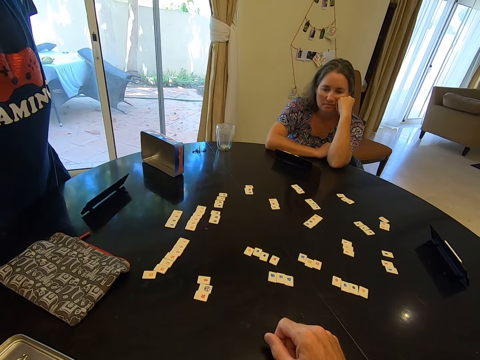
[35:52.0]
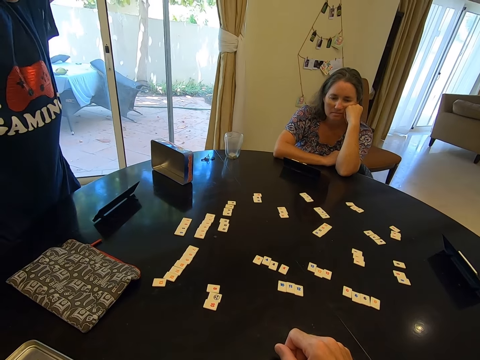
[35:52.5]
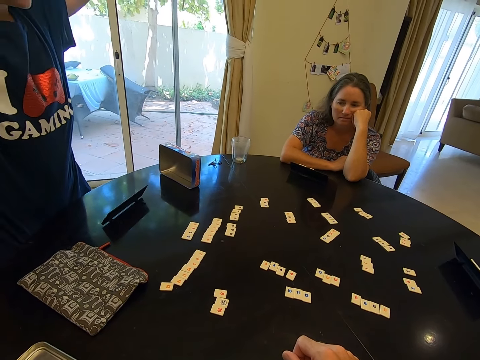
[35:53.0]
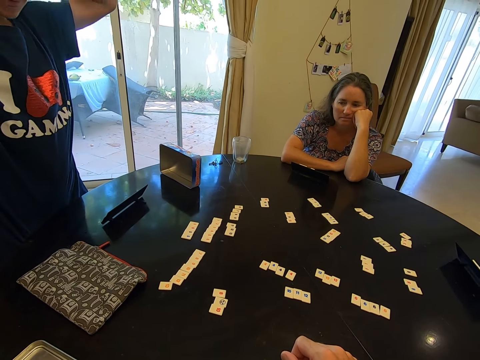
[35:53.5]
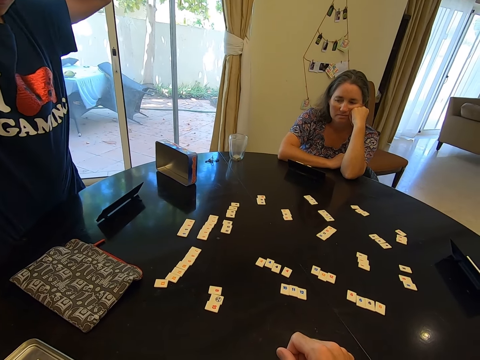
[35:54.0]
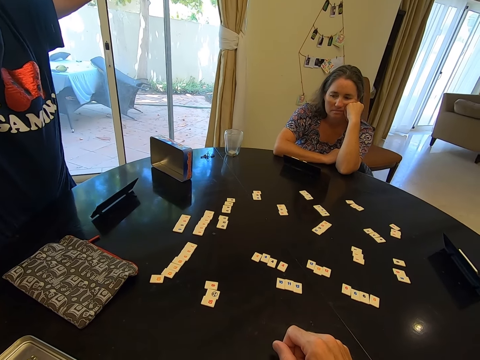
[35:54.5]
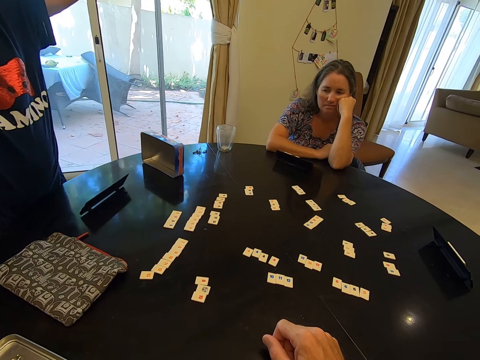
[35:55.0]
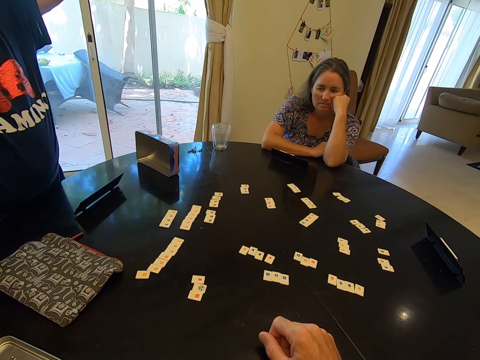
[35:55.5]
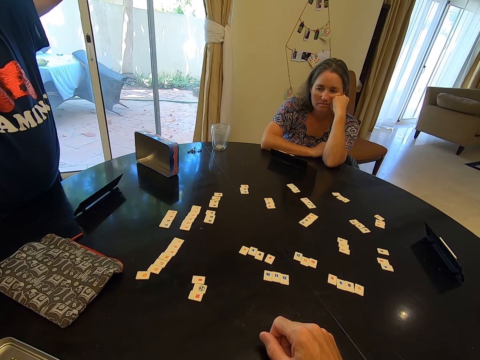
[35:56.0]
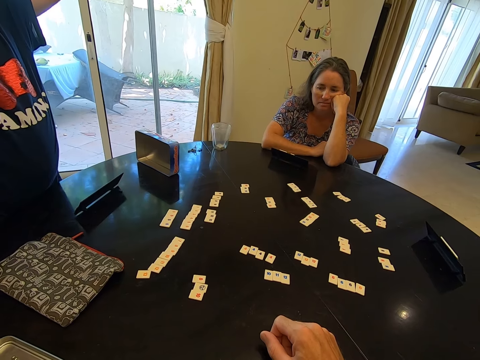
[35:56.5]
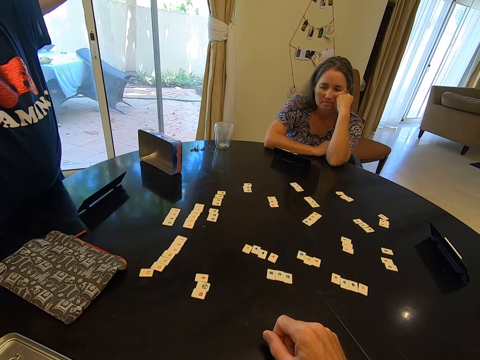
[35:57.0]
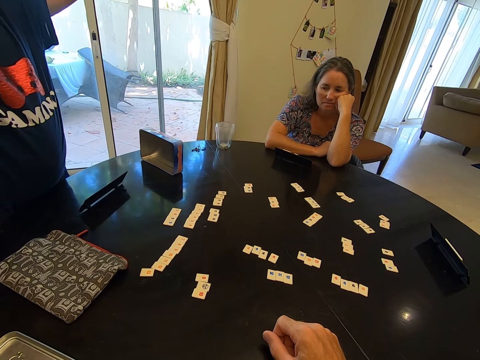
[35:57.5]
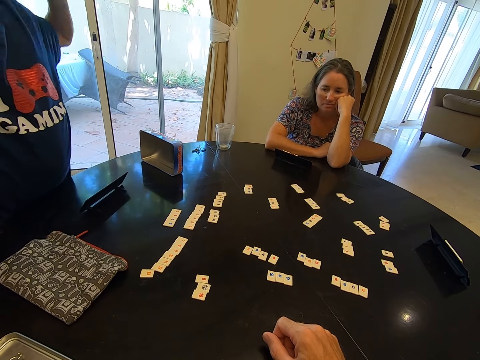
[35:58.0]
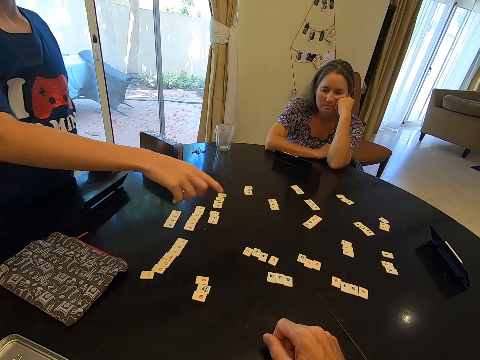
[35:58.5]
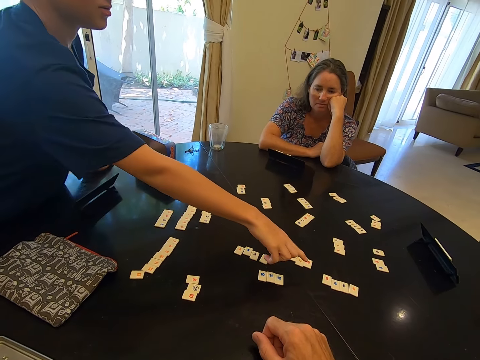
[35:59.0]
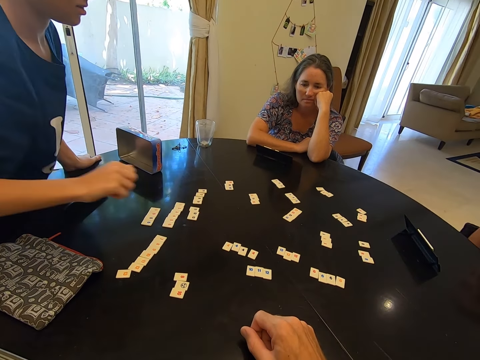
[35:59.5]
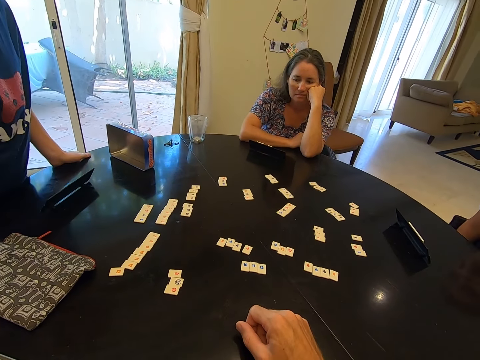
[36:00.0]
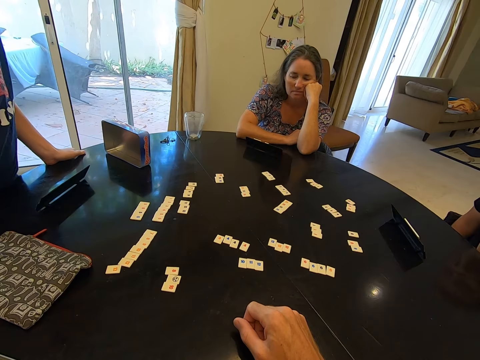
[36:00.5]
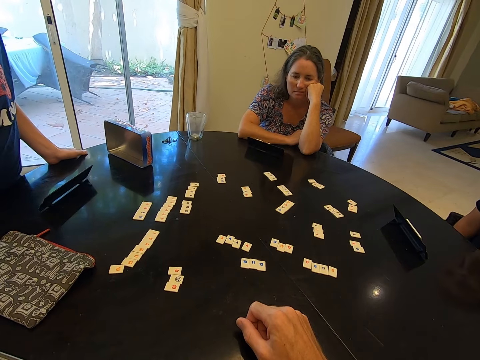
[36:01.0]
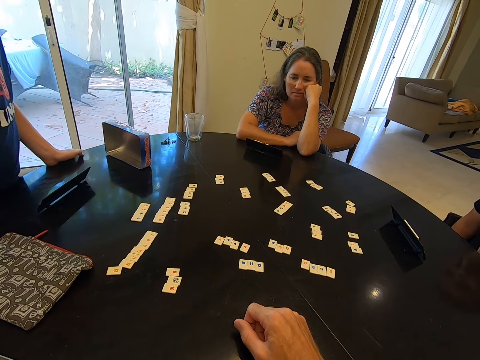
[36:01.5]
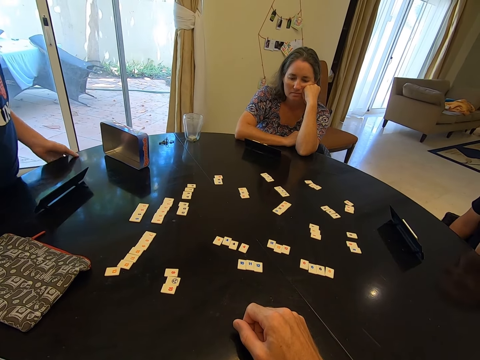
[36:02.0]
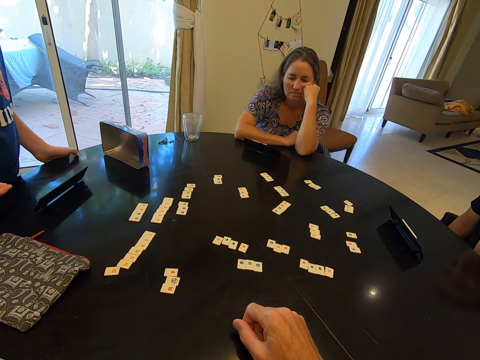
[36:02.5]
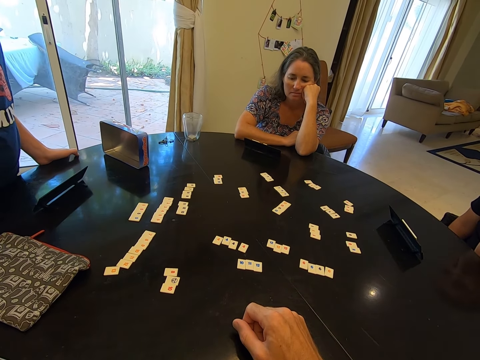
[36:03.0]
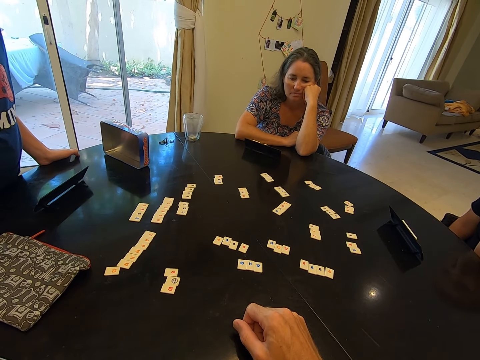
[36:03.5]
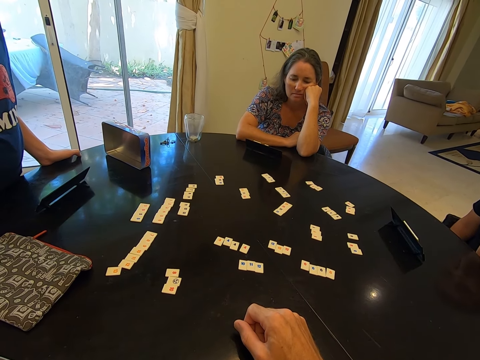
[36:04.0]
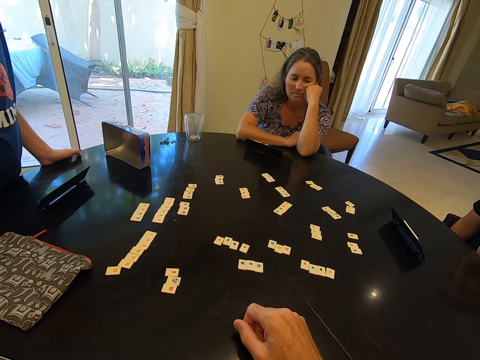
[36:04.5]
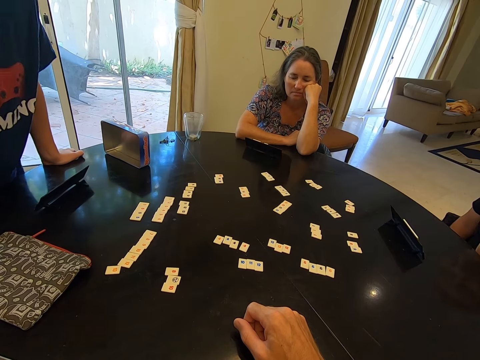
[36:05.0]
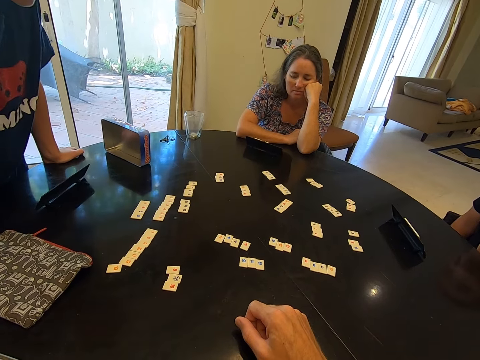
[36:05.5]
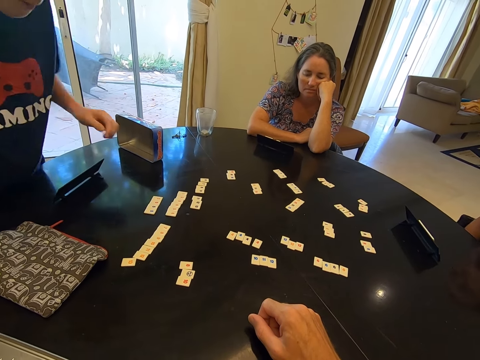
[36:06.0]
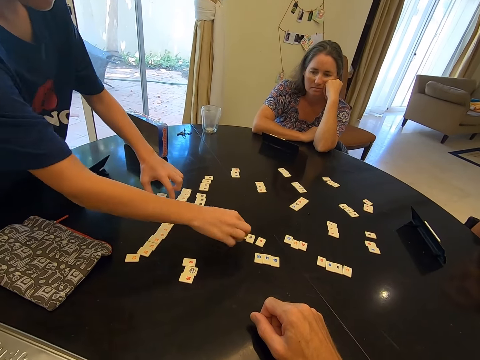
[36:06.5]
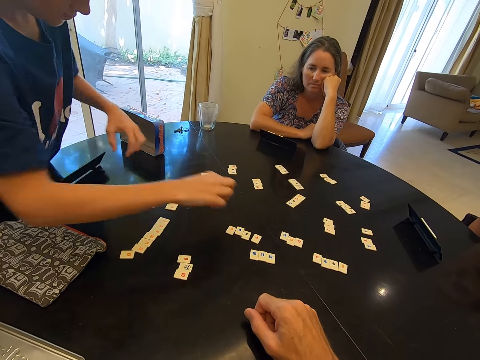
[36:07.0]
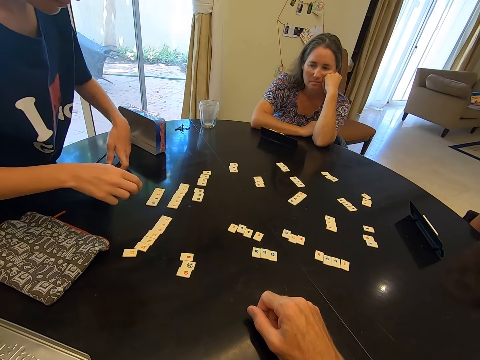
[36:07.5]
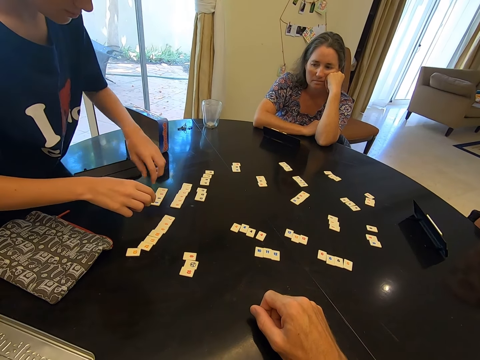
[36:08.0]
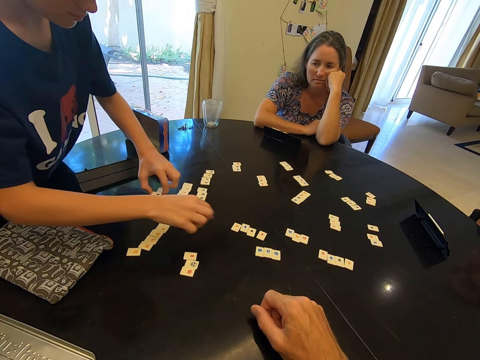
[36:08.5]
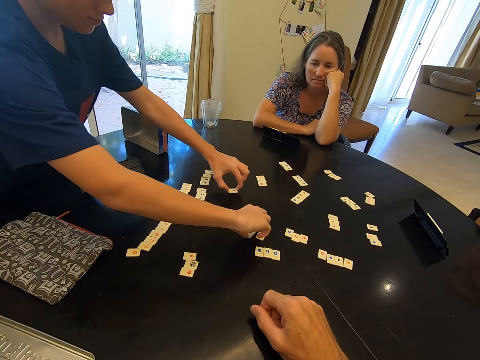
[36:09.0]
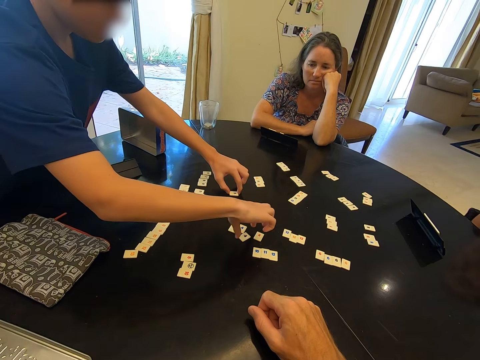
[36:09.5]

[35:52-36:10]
A child touches his head with both hands. The child makes a hand gesture and converses with the camera wearer. The child points at a rummy board game with a right hand. The camera wearer talks in a room. The child holds on the round table. The child leans on the table. A lady plays the rummy board game in a room. The child exchanges scrabble tiles on the table.

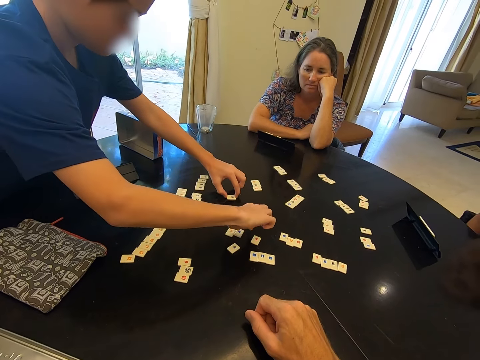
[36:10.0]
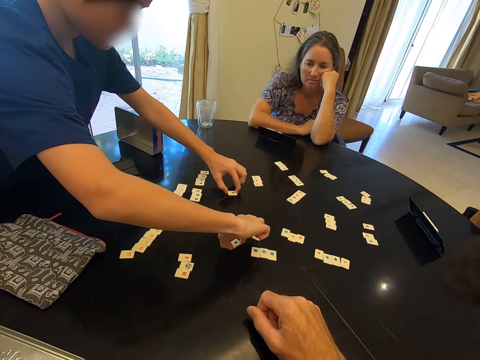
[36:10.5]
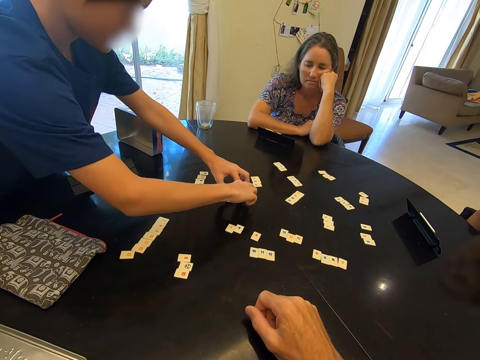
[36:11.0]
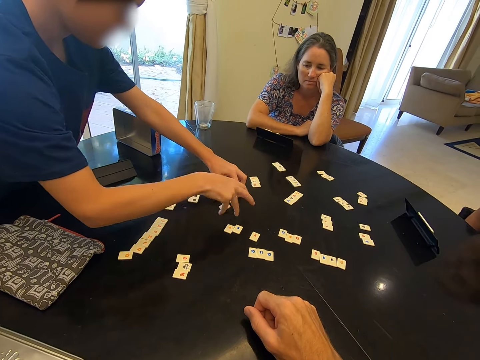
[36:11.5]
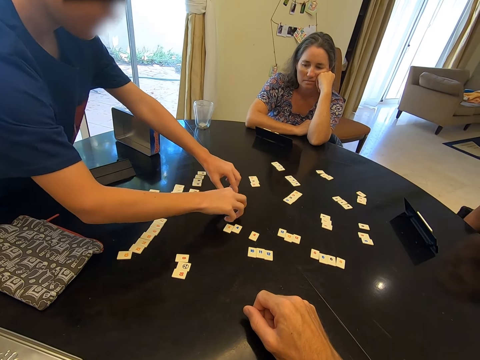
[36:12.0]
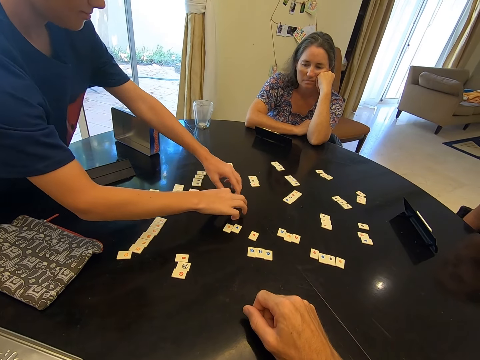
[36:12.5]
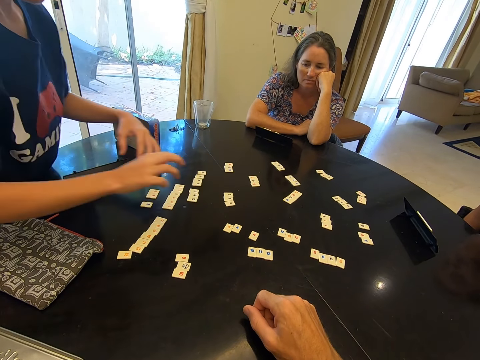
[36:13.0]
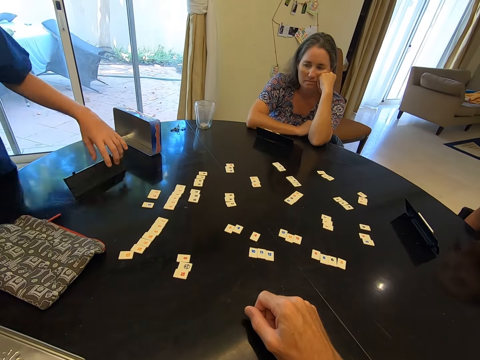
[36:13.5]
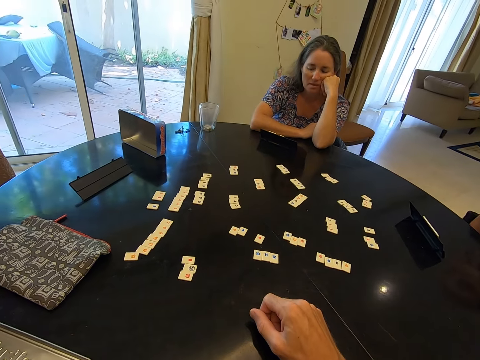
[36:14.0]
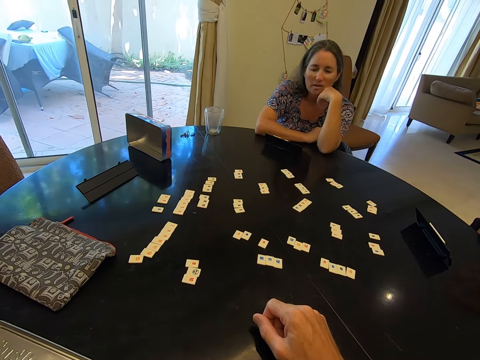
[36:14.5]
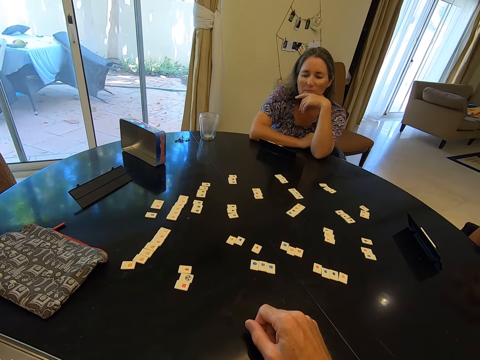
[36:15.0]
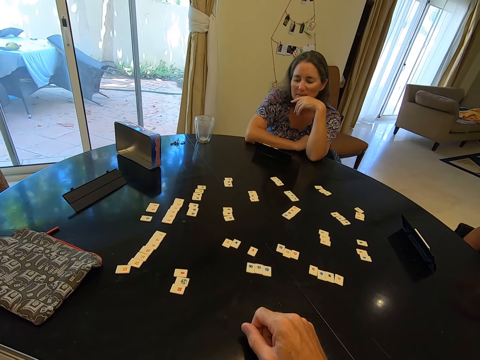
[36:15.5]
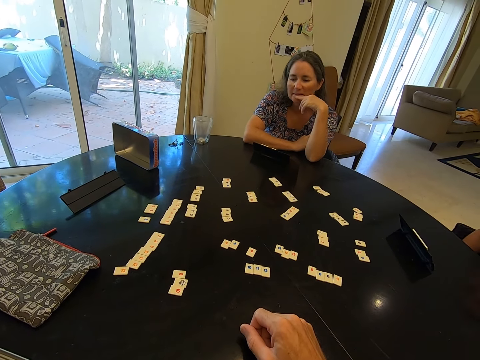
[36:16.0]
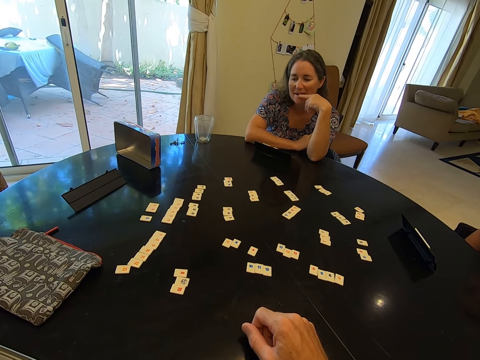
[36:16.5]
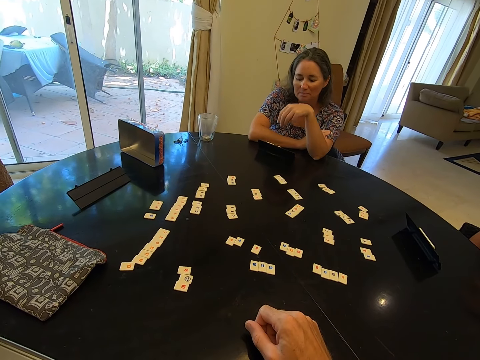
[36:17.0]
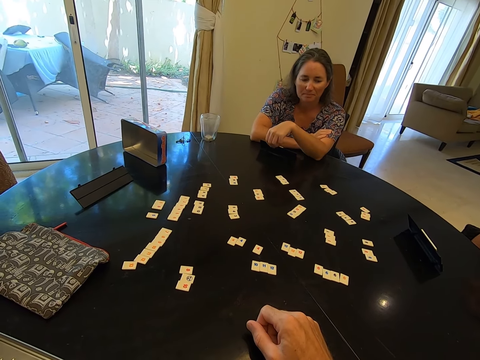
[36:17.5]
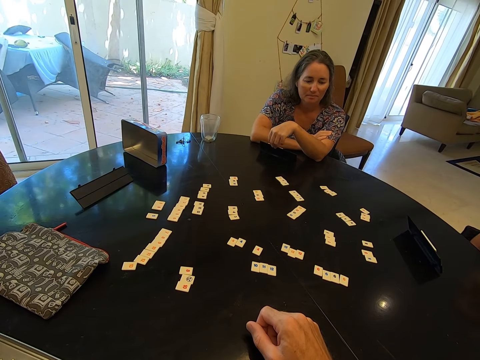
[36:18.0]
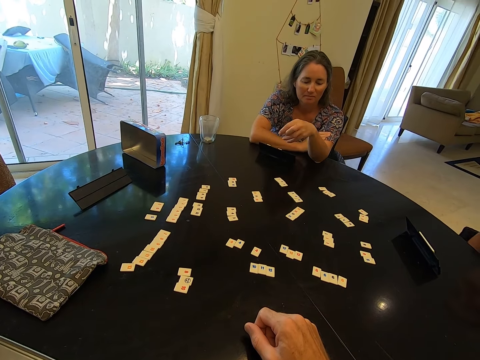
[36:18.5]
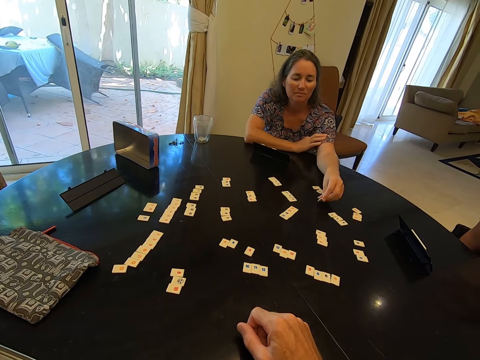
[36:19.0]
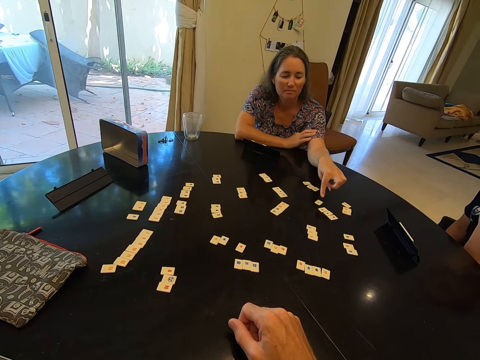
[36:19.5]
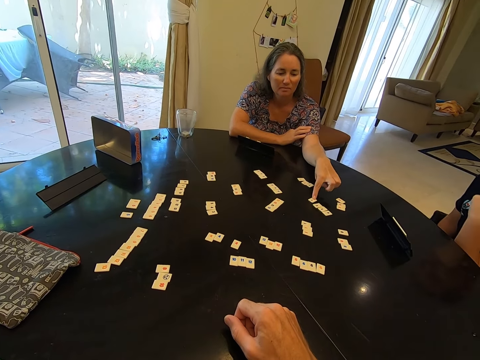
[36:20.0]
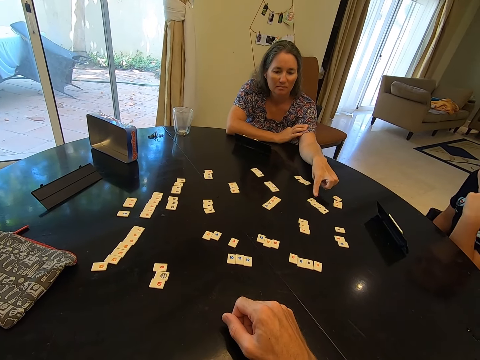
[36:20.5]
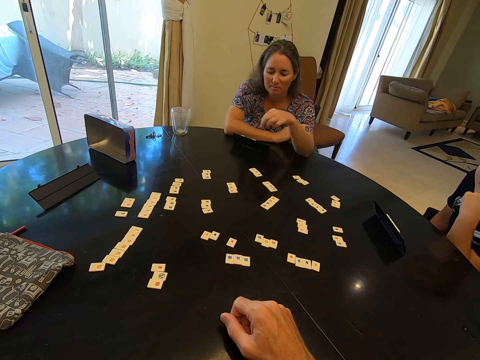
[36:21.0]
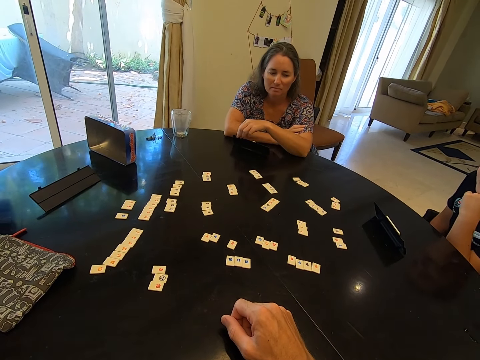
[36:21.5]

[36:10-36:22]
The child touches a scrabble tile rack. The child sits back on a chair. A woman converses with the child. The camera wearer looks around. A lady picks up a card on the table. The lady drops the card or chips on the table. The lady pushes the card on the table.
